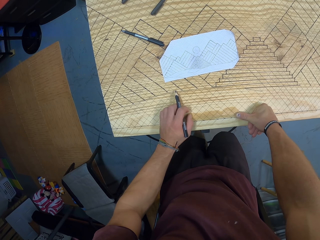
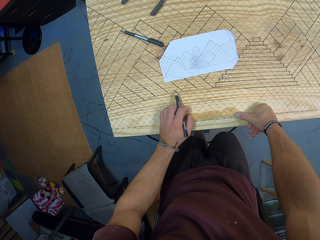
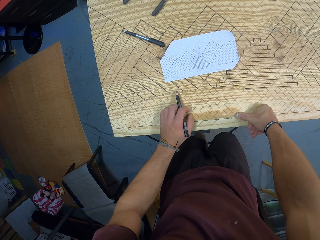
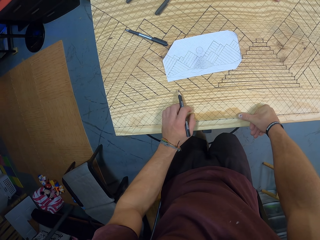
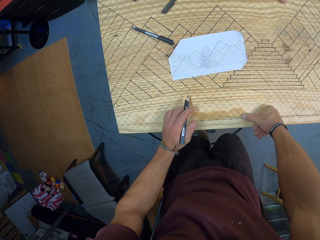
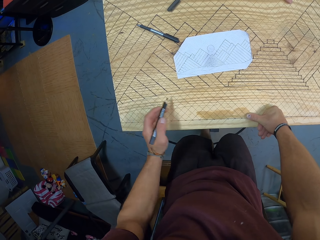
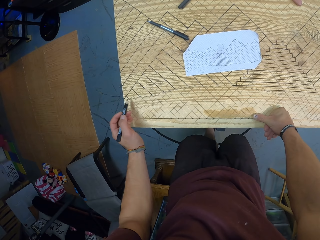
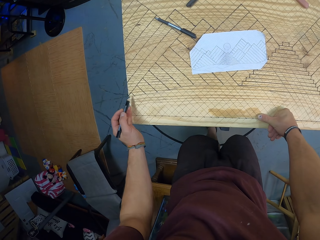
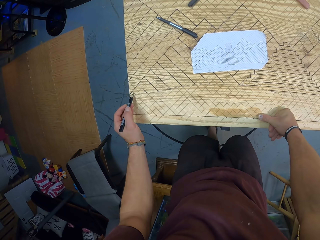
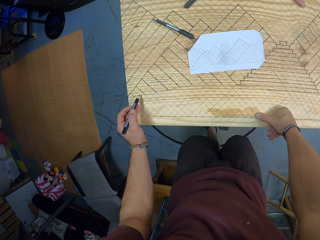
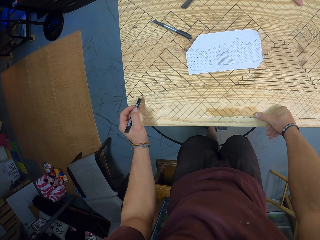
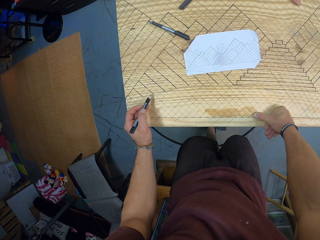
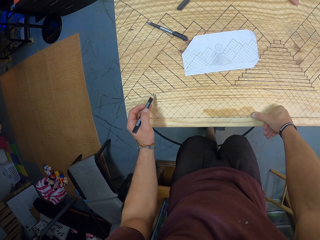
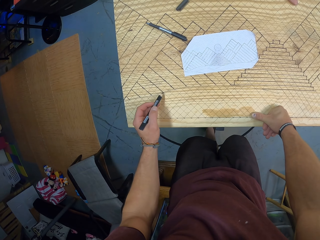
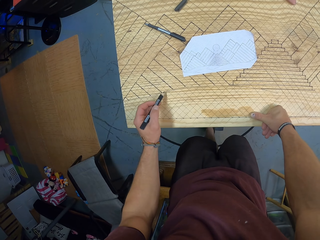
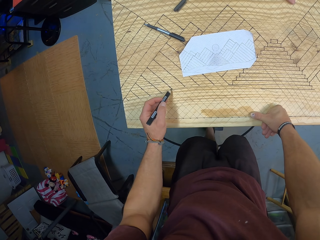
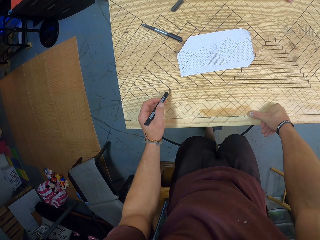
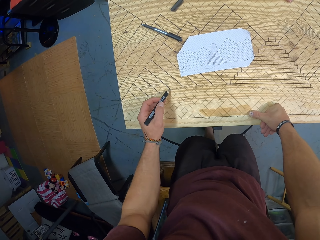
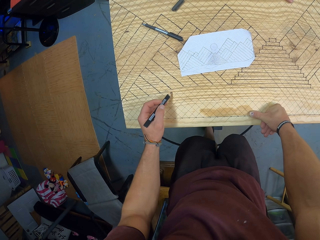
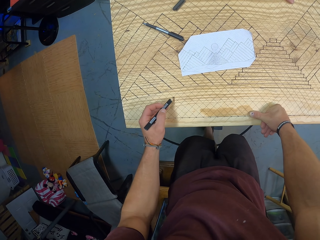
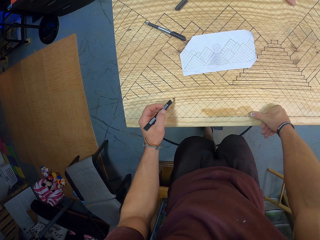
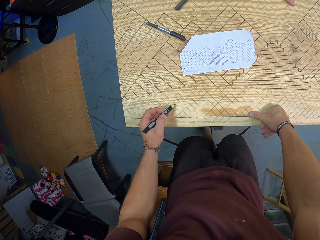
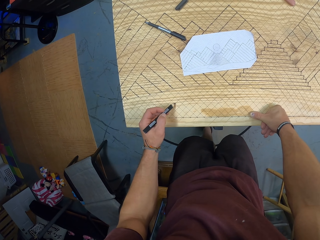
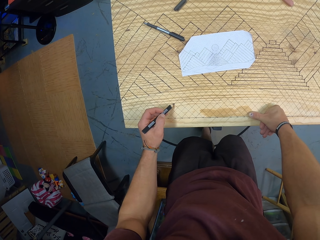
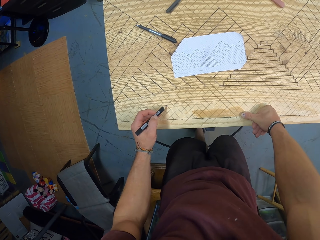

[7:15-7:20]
The camera wearer draws on the table with the pen in his left hand.

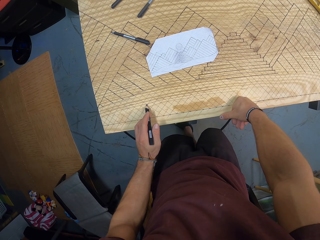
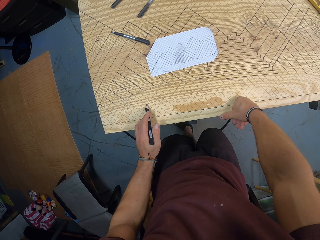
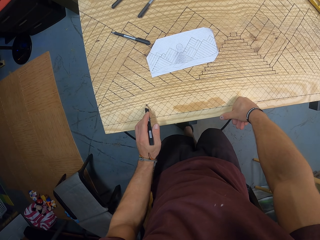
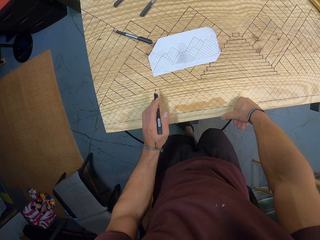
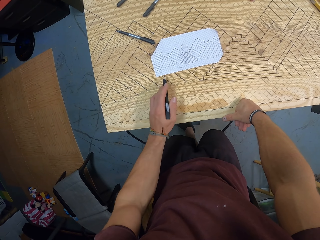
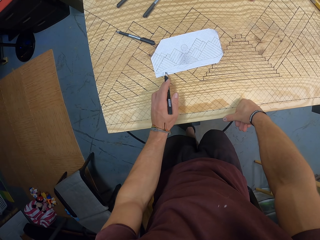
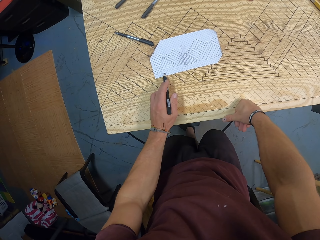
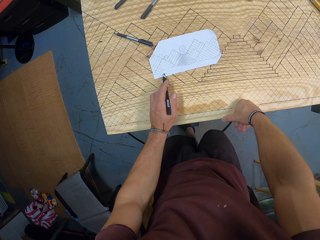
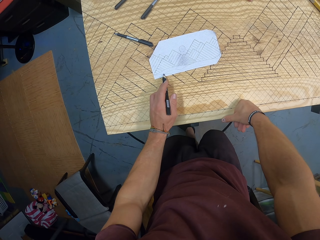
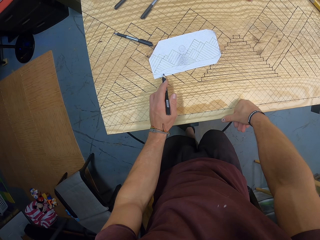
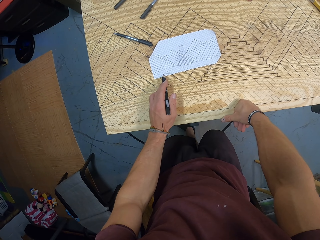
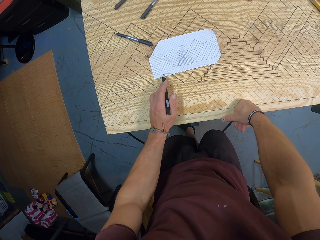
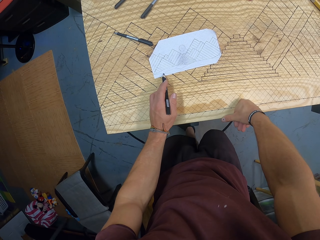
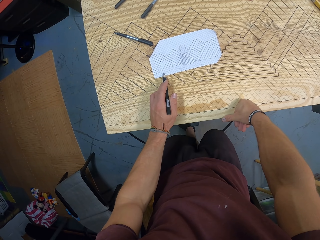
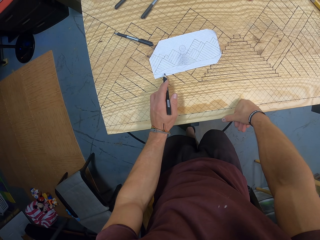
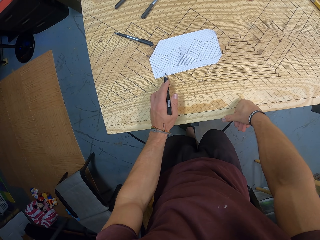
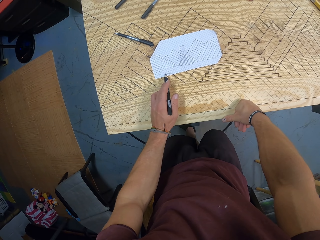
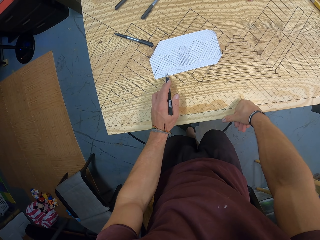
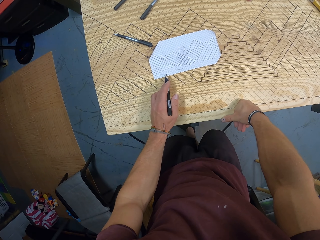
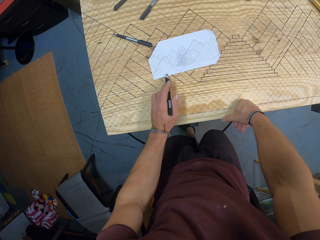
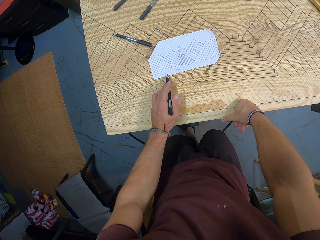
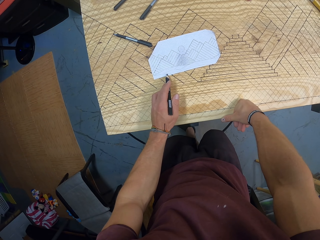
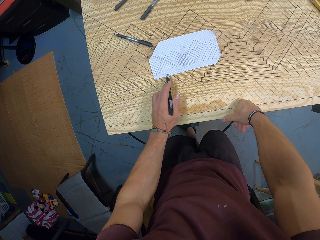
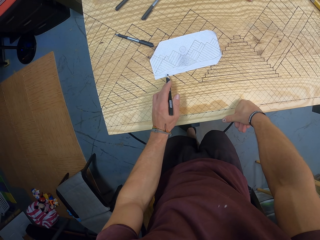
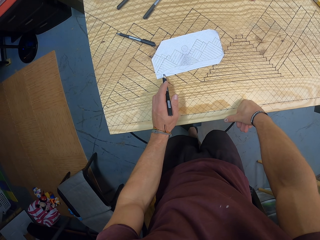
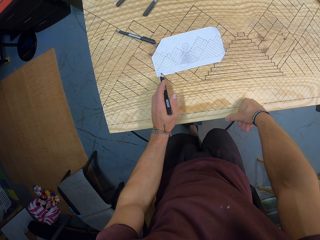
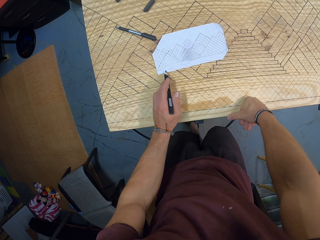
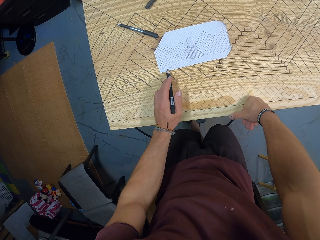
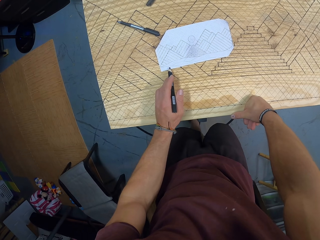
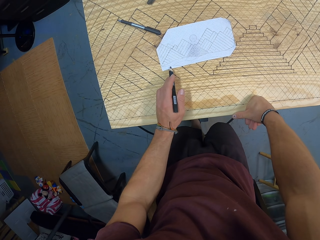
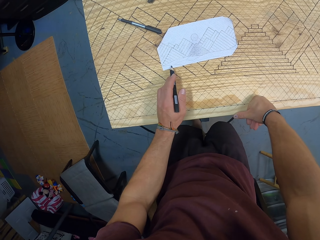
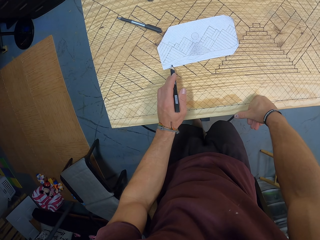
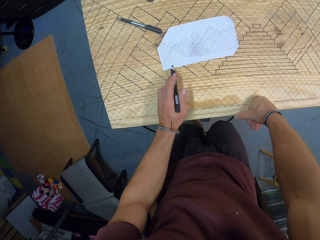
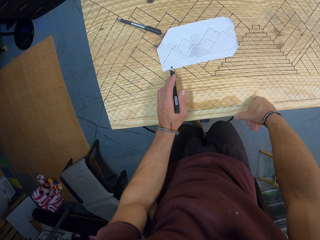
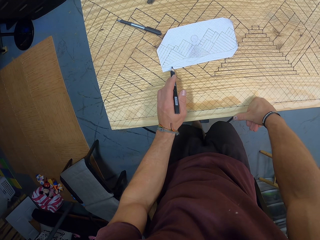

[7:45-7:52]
The camera wearer draws on the paper on the table with the pen in his left hand.

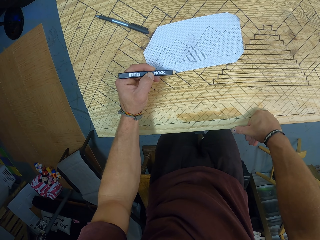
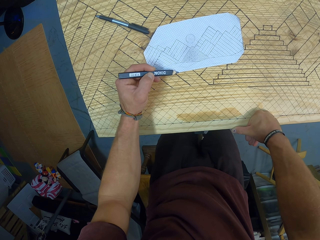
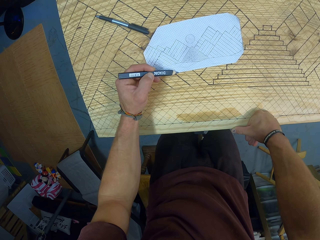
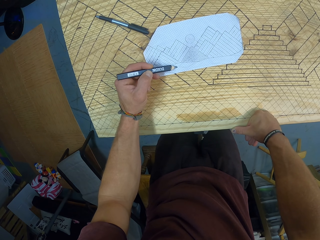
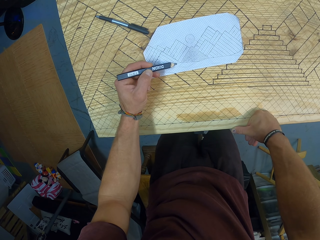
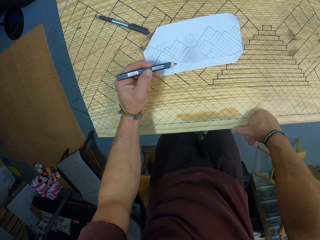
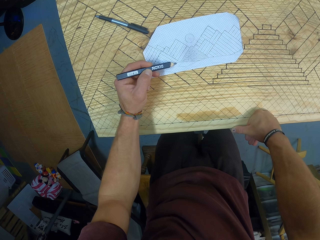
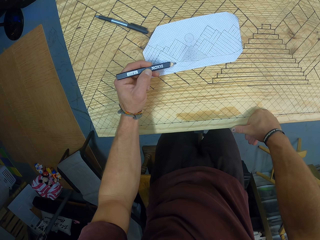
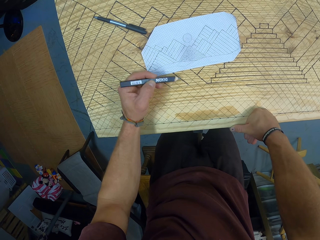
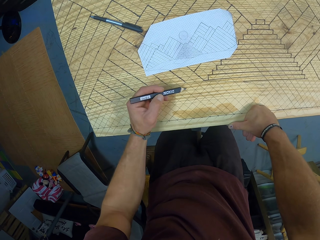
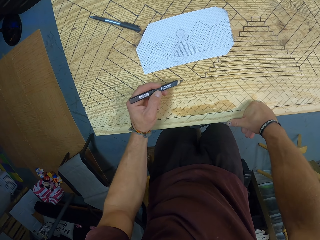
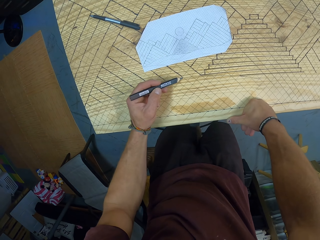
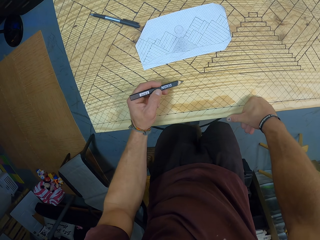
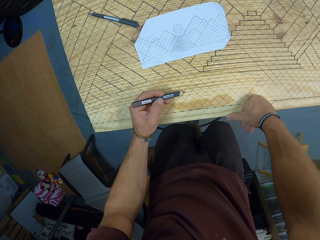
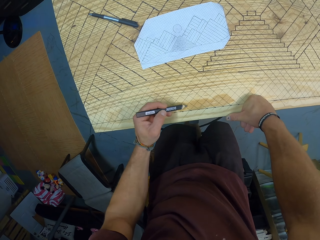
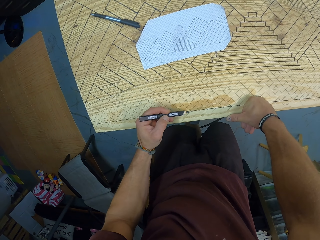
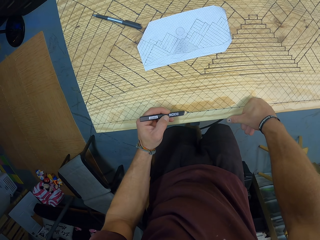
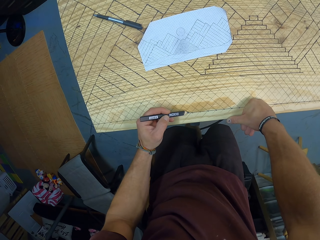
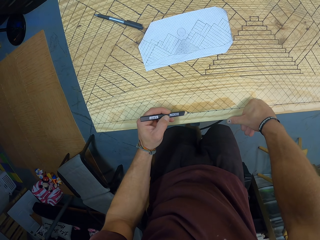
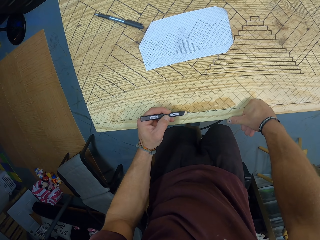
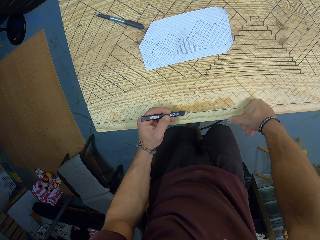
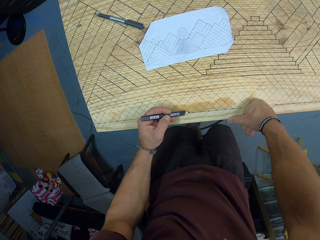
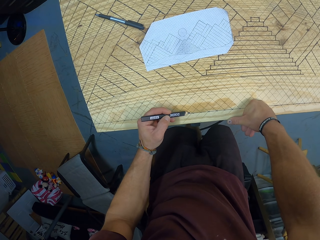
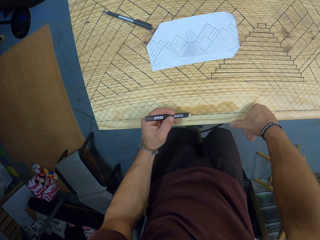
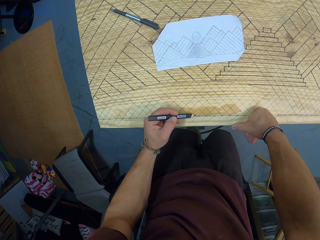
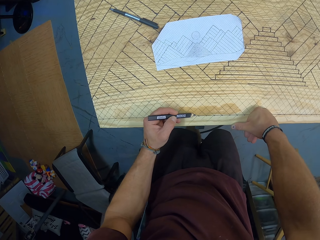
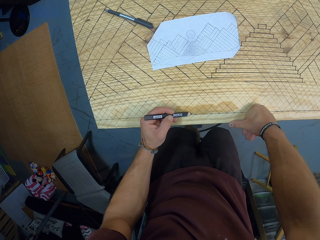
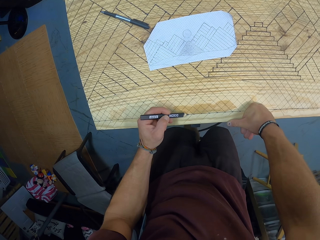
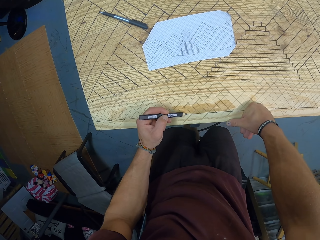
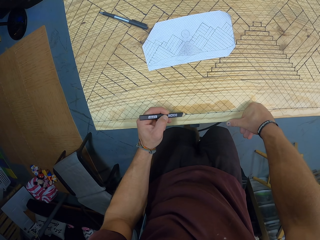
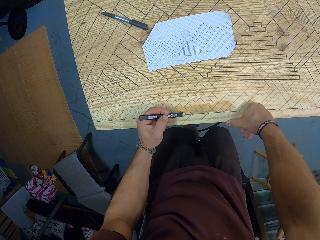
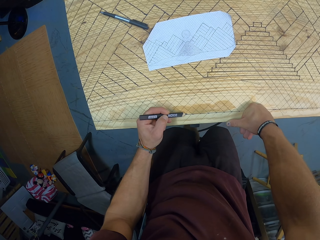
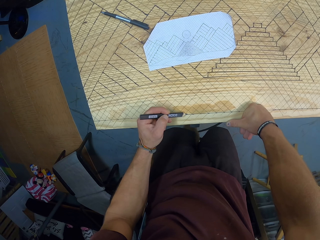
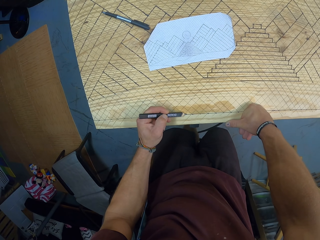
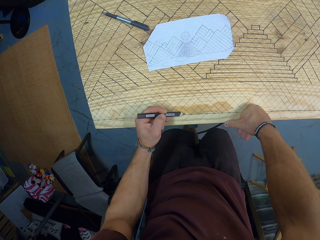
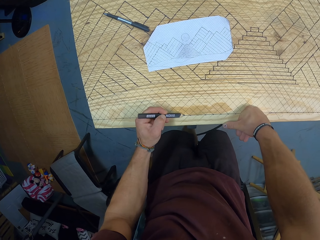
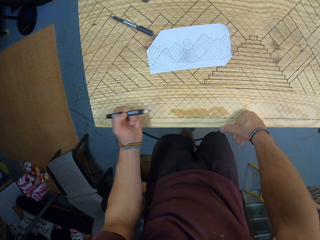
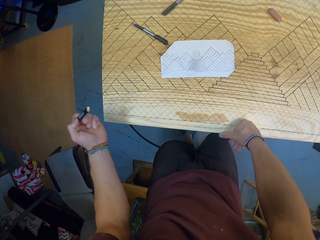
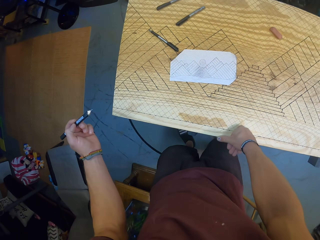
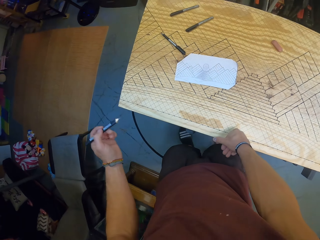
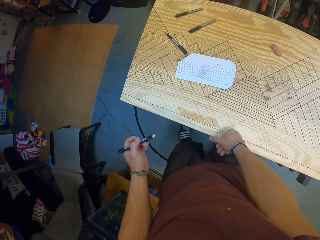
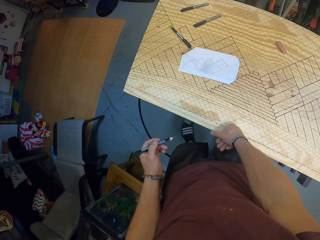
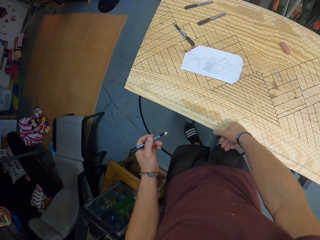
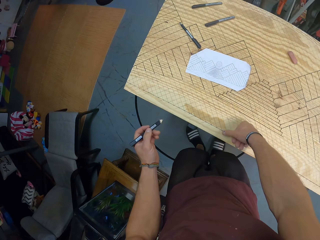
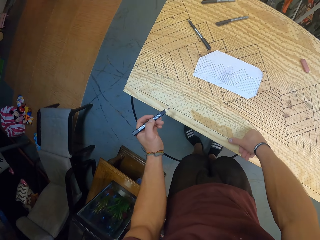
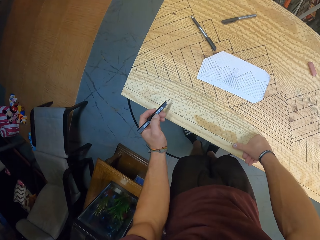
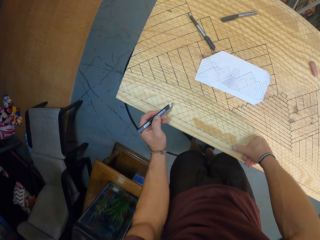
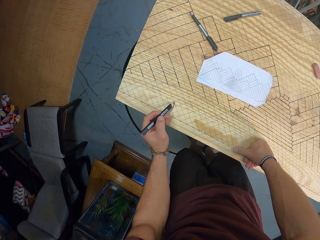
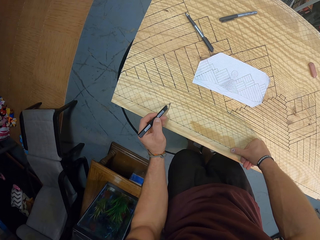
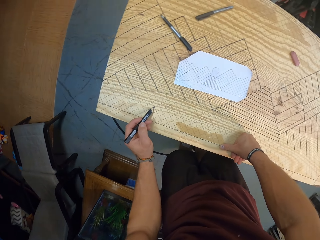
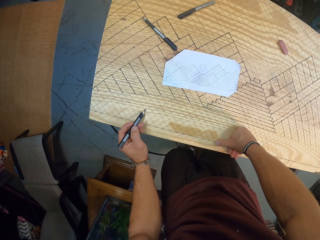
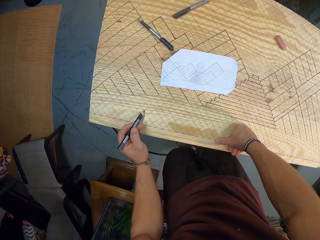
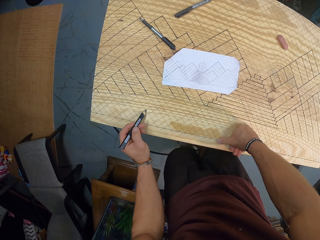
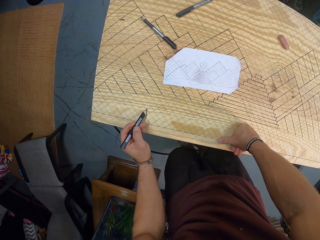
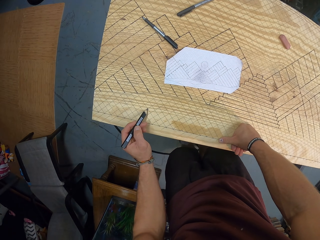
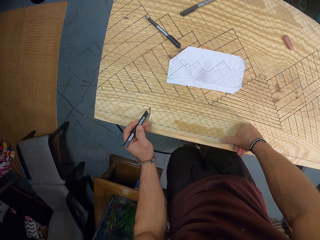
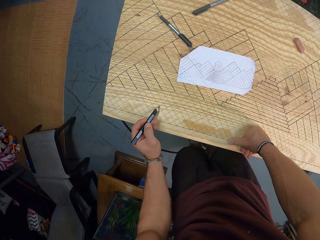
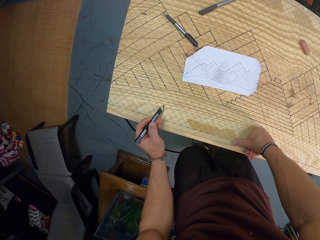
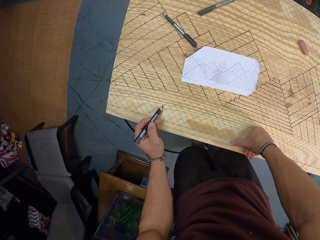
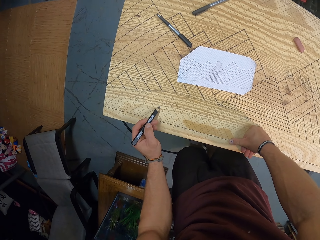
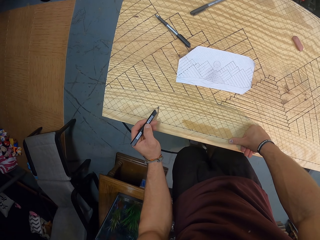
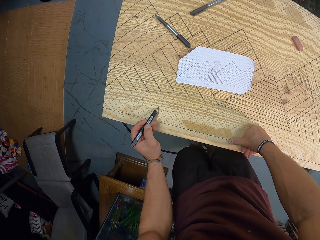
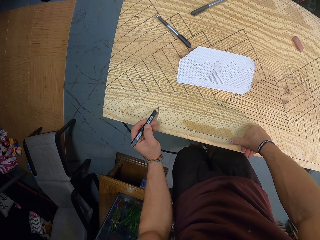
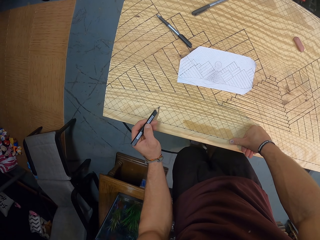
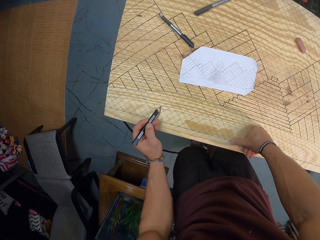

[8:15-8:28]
The camera wearer draws on the table with the pen in his left hand.
